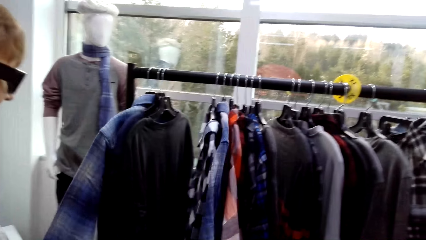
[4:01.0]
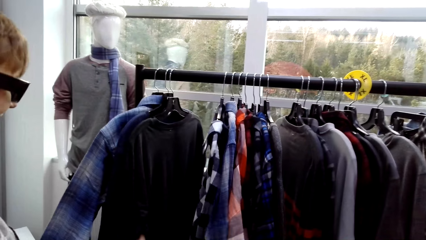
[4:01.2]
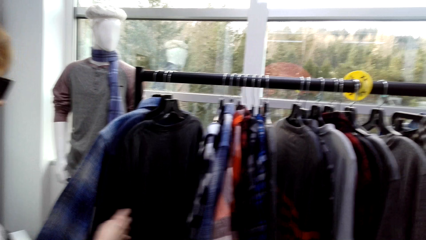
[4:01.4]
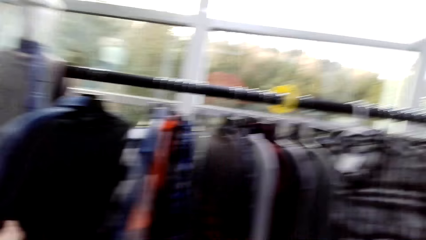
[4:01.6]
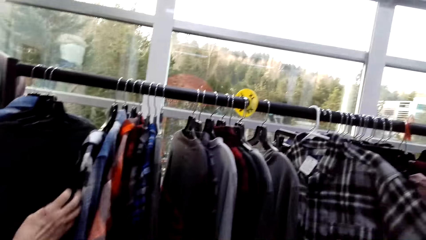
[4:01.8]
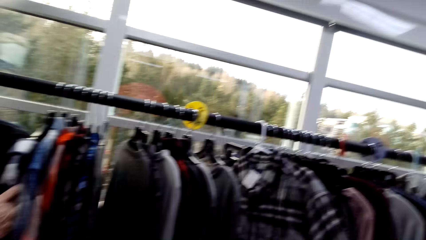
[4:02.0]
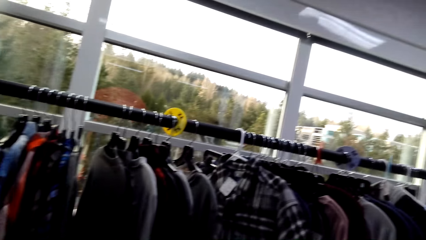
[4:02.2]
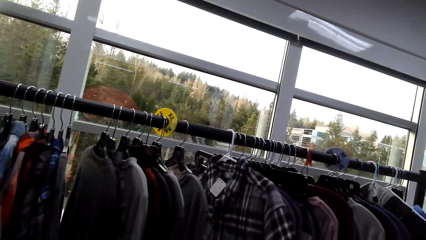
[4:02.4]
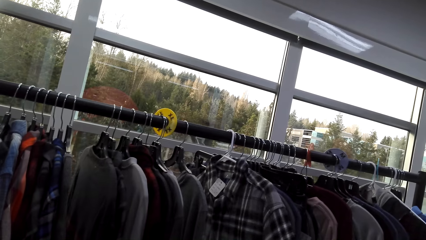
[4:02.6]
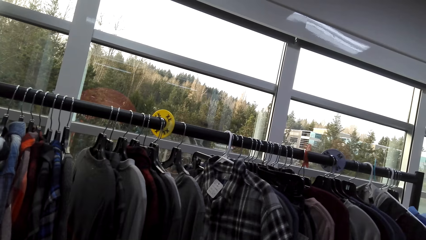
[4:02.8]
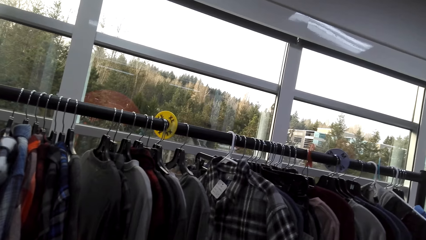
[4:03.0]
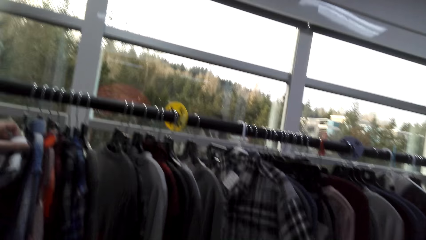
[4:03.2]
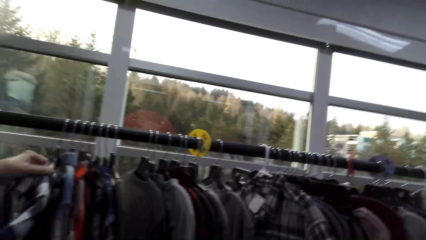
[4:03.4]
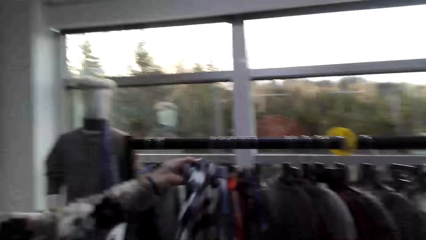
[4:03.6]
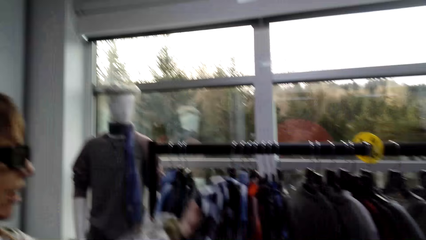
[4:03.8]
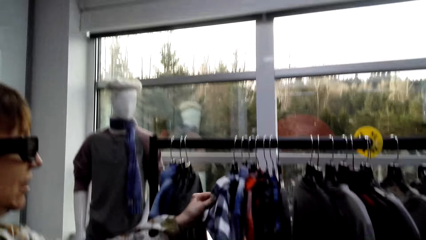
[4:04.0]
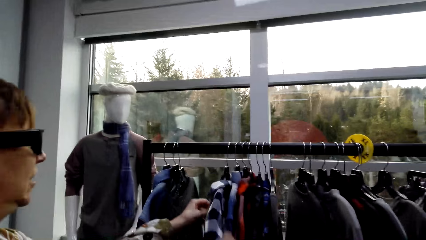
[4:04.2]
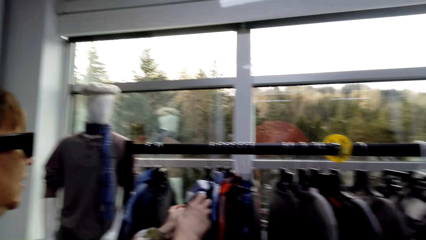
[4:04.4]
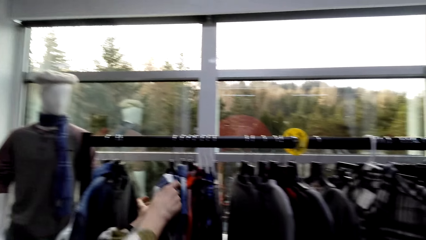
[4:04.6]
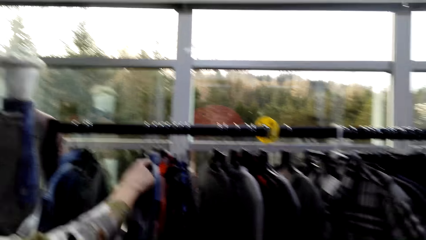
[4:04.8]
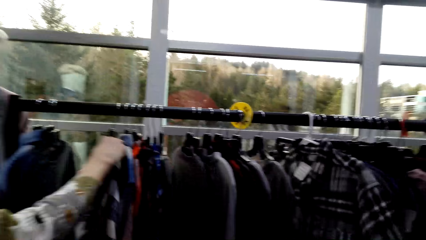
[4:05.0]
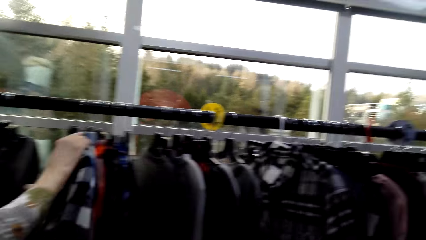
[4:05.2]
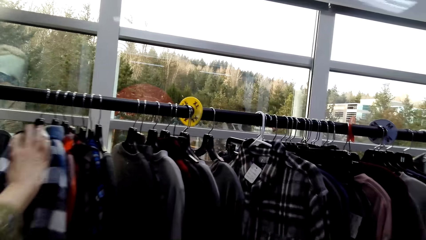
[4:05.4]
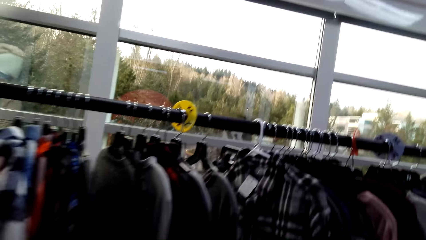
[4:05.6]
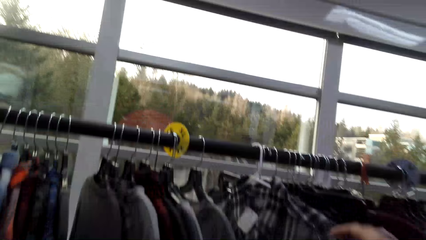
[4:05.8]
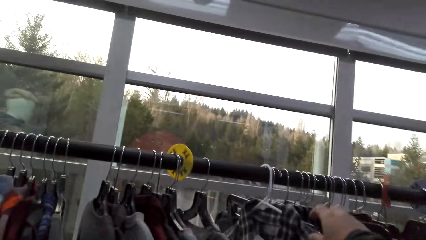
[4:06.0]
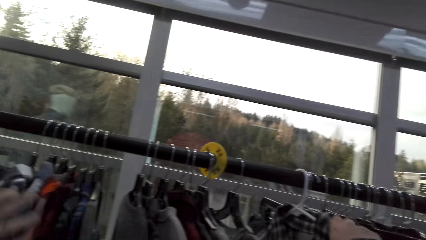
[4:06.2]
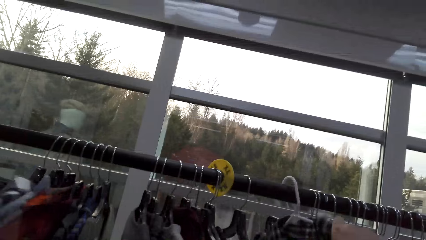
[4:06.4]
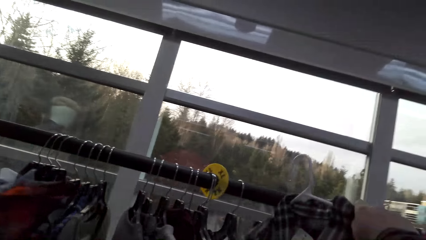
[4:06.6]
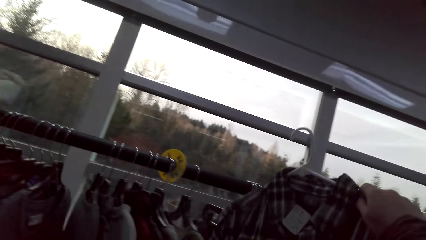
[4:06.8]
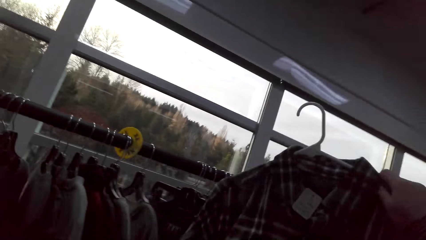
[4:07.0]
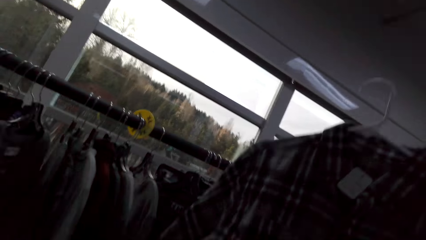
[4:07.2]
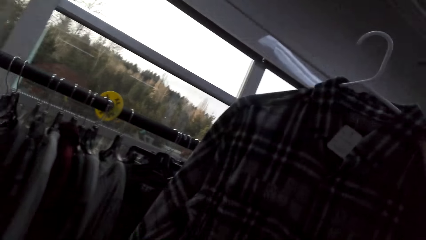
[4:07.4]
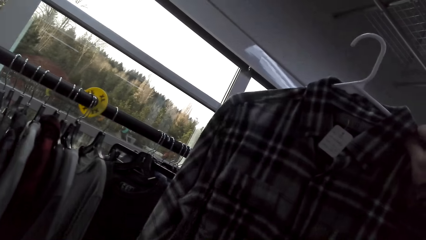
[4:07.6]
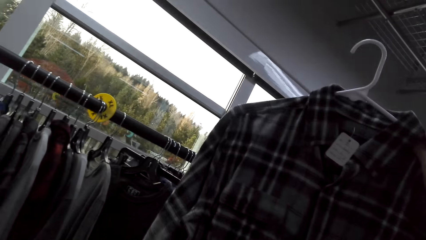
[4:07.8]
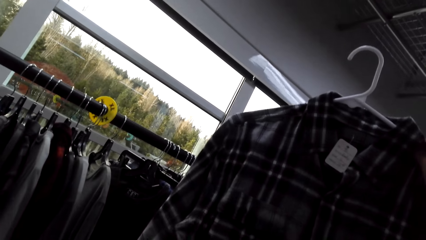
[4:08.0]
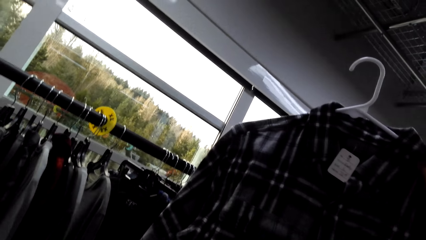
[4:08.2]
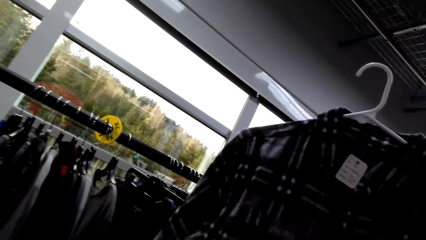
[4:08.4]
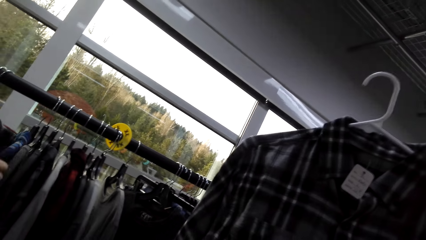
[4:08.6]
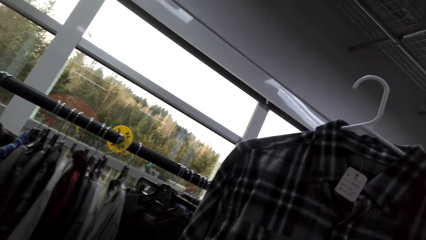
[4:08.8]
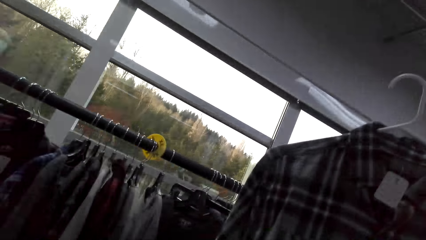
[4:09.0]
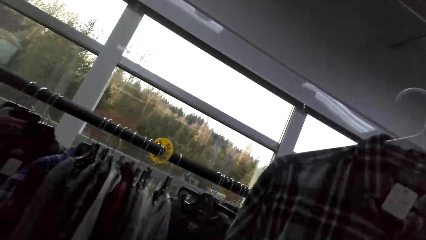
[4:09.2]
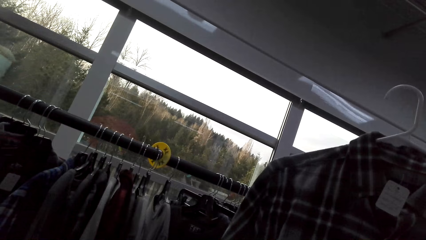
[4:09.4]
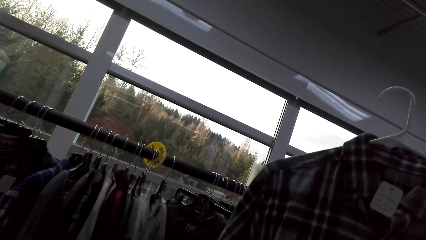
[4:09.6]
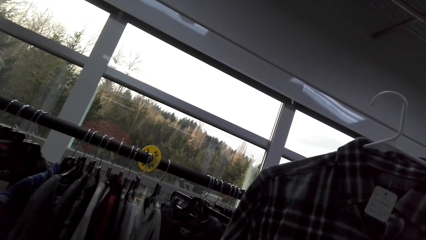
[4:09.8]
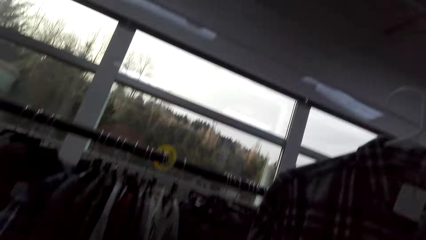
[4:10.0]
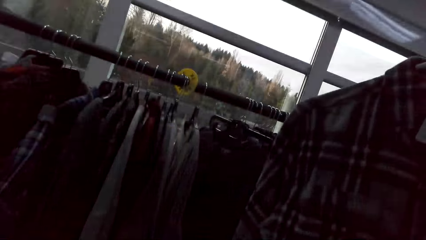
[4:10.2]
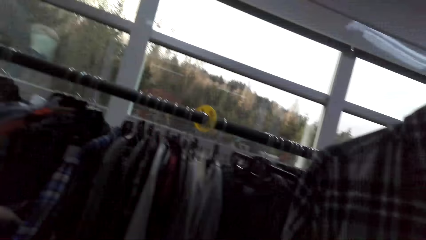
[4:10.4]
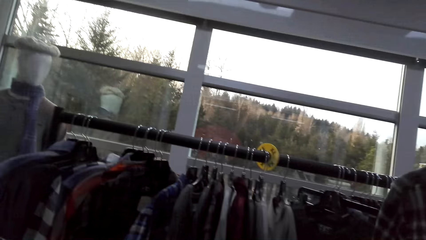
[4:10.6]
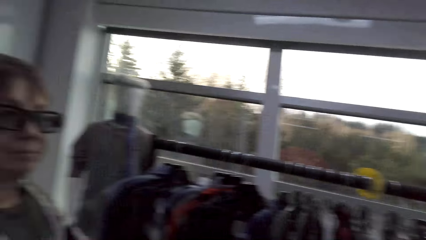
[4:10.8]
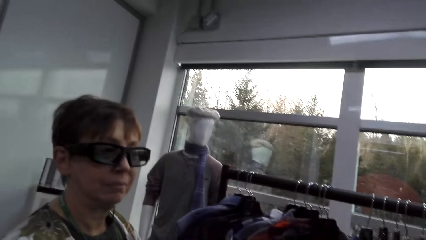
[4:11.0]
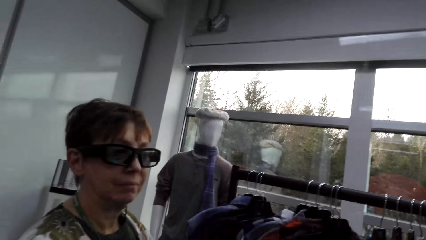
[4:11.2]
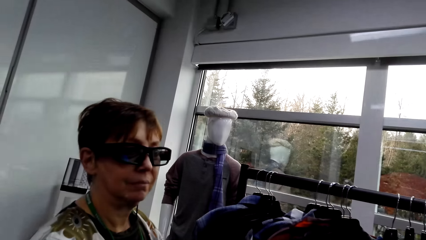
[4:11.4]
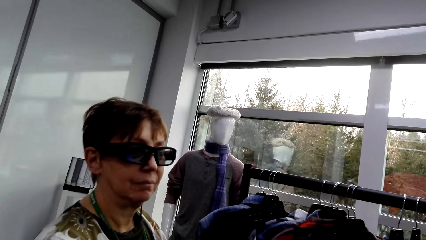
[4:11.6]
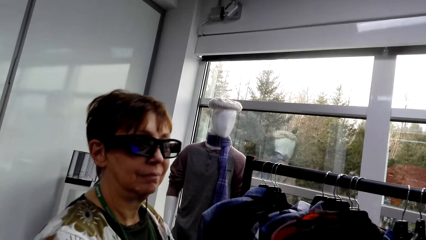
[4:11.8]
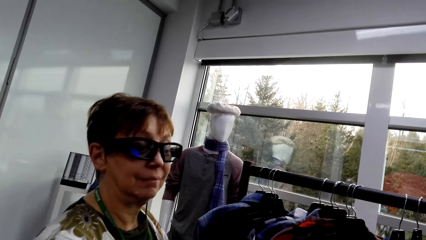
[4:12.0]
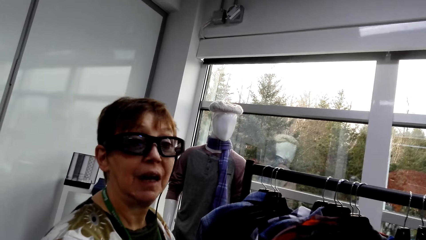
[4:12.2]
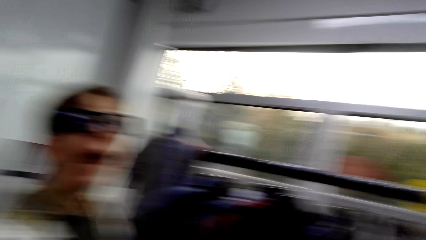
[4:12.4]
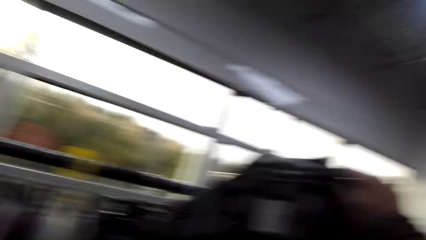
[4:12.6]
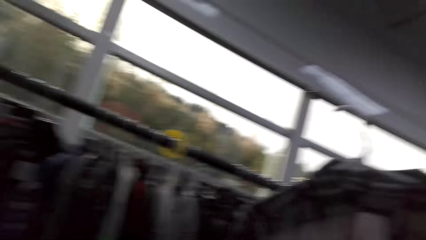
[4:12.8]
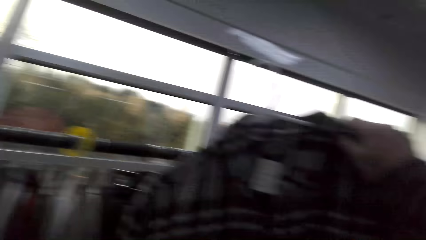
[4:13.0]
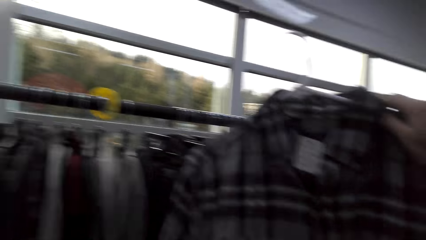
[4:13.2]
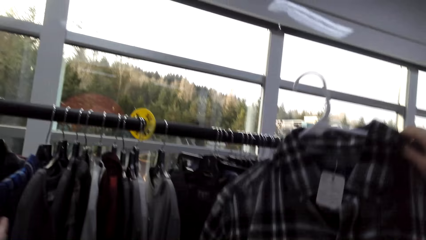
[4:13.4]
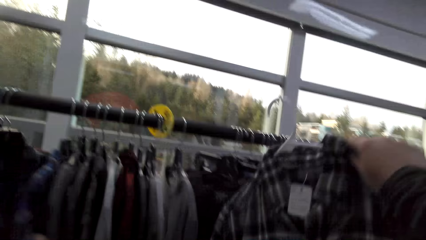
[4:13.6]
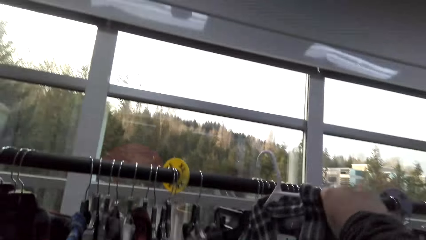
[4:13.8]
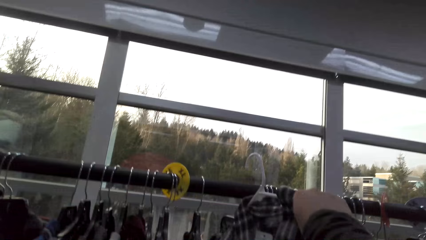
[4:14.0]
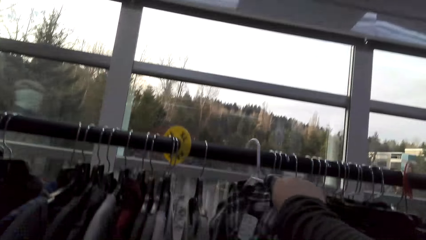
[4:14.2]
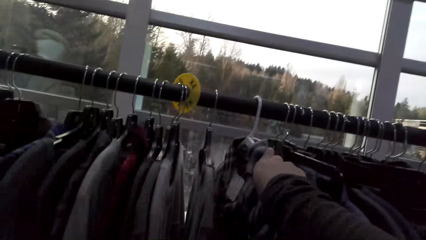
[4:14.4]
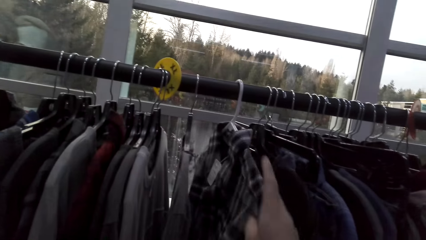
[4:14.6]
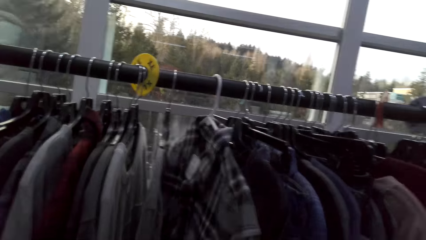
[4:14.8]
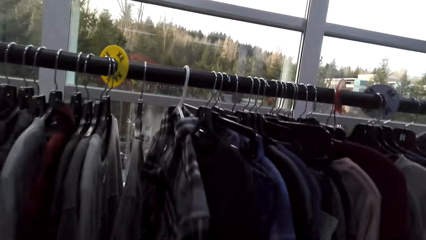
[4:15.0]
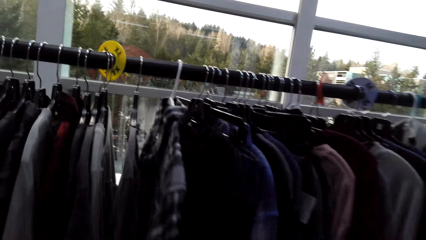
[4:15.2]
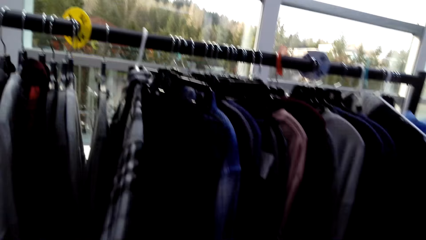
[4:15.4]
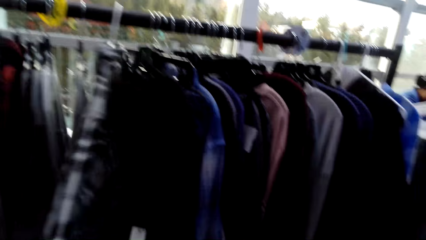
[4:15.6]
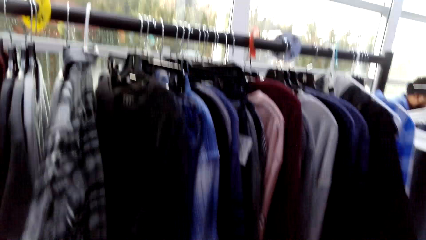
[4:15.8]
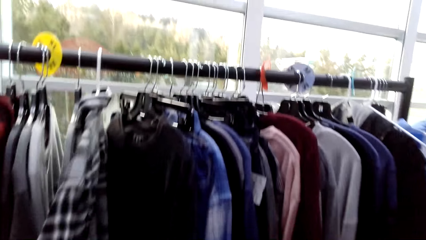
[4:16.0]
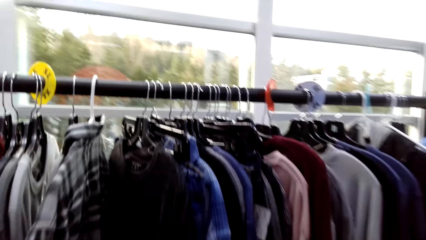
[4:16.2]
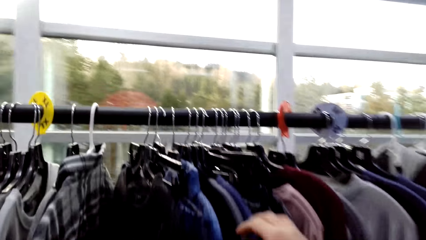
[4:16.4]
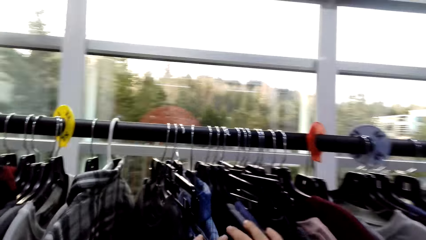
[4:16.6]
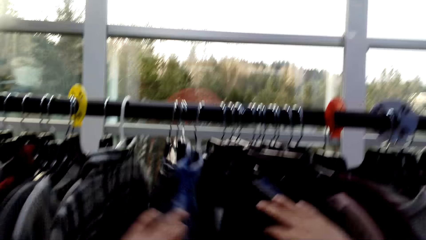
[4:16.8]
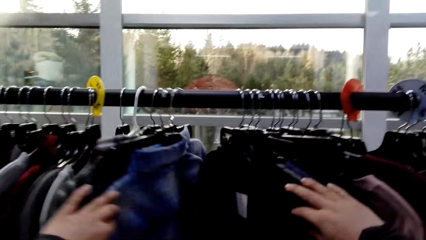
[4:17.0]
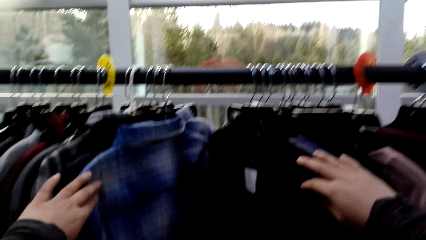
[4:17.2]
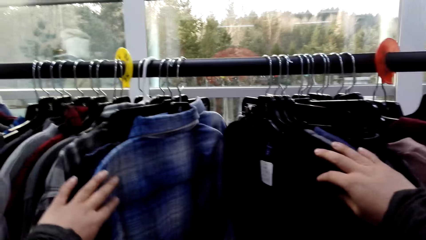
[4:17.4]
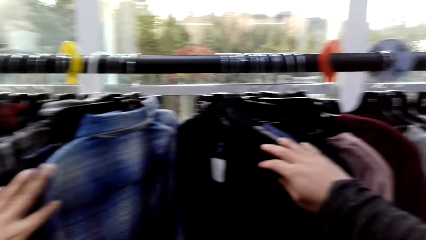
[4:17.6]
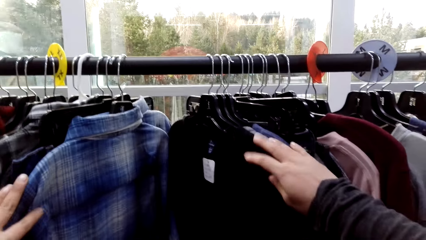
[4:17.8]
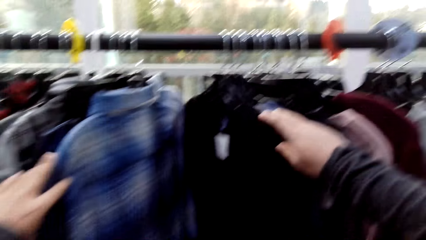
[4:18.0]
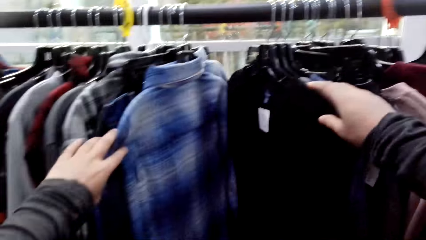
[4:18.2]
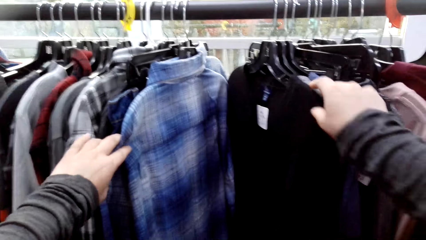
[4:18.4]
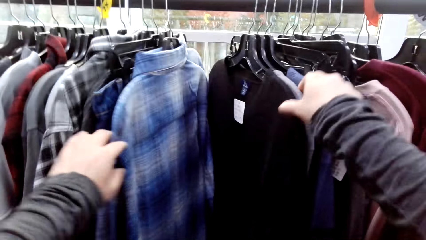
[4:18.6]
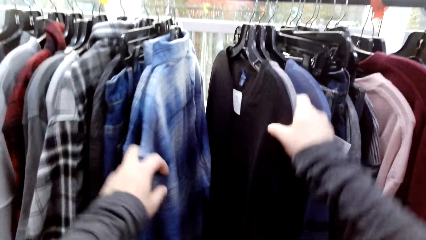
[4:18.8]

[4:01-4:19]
A lady touches the apparel. The camera wearer picks up the apparel, hangs the apparel on a display stand and moves the apparel.
